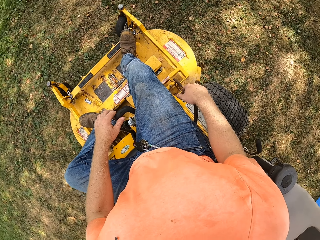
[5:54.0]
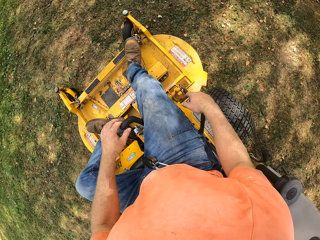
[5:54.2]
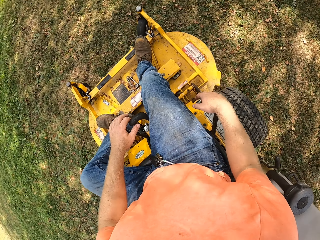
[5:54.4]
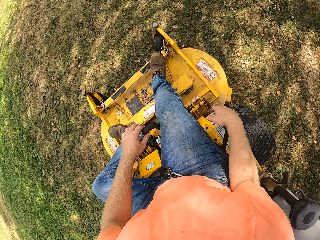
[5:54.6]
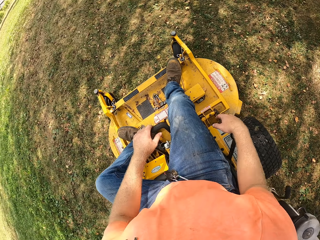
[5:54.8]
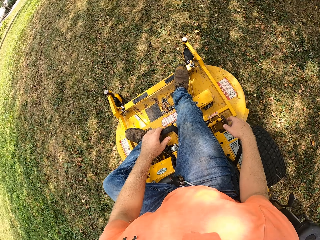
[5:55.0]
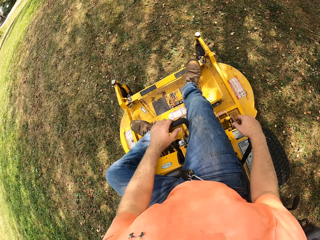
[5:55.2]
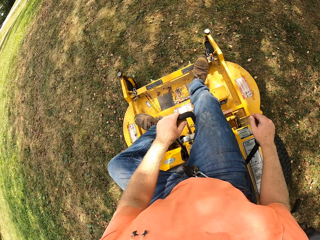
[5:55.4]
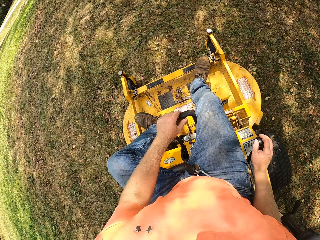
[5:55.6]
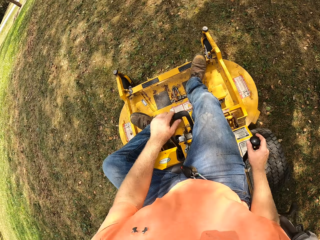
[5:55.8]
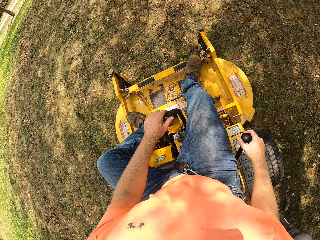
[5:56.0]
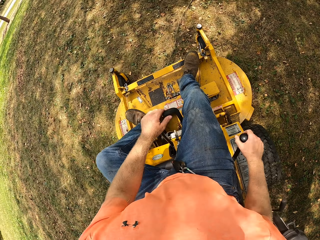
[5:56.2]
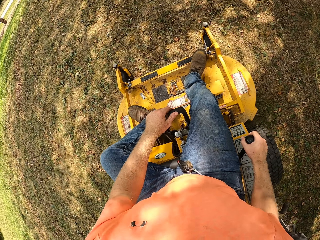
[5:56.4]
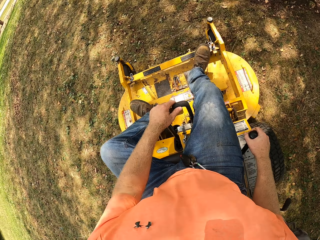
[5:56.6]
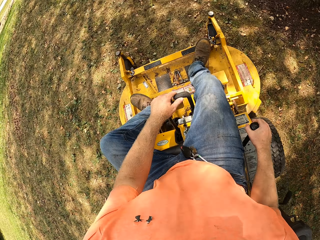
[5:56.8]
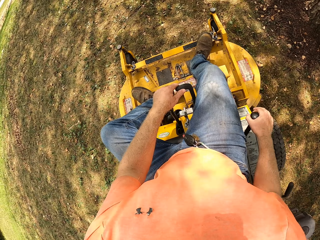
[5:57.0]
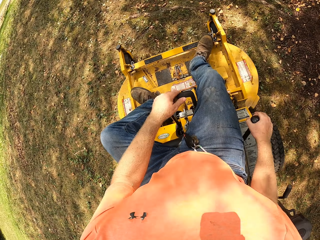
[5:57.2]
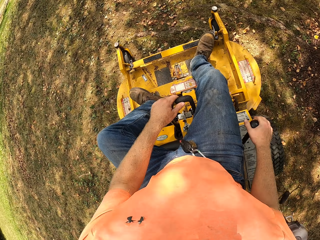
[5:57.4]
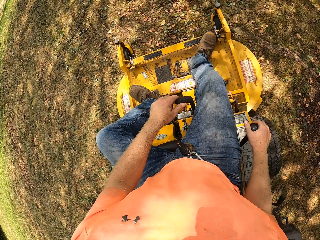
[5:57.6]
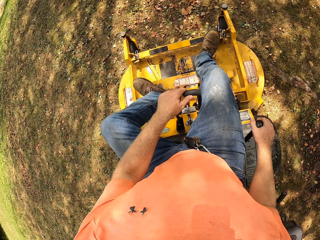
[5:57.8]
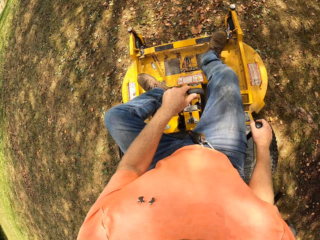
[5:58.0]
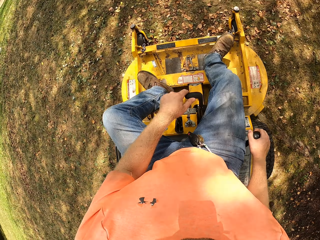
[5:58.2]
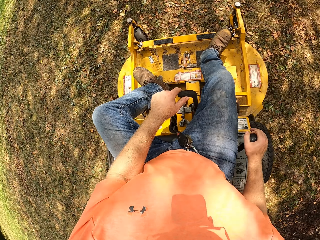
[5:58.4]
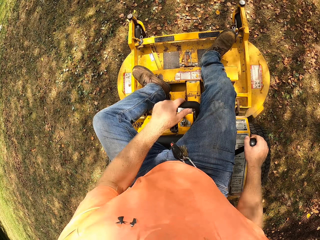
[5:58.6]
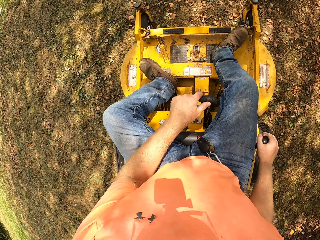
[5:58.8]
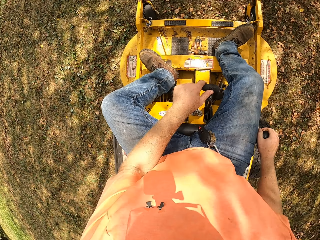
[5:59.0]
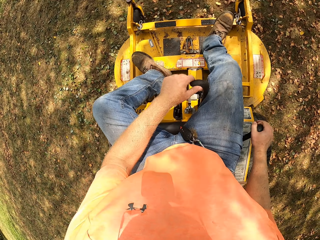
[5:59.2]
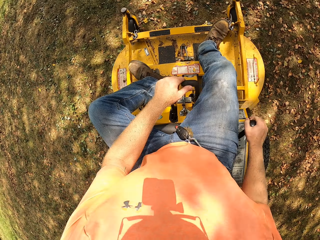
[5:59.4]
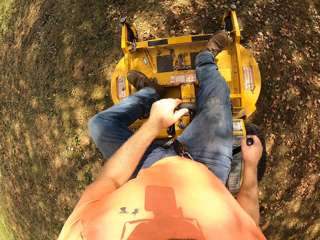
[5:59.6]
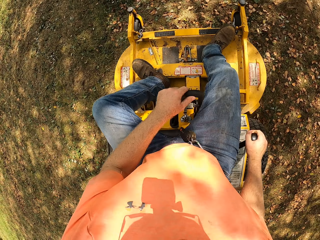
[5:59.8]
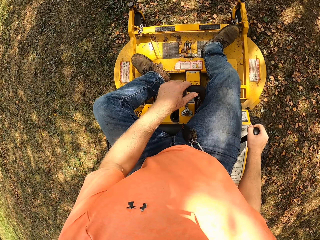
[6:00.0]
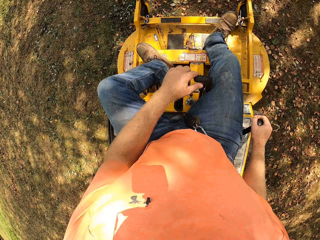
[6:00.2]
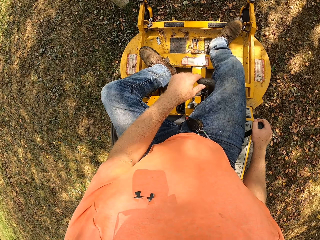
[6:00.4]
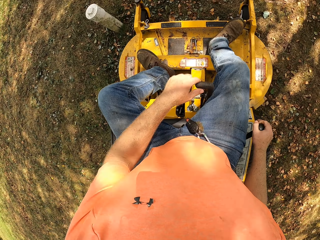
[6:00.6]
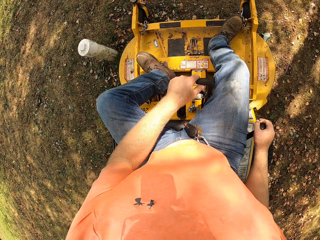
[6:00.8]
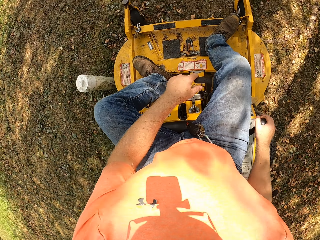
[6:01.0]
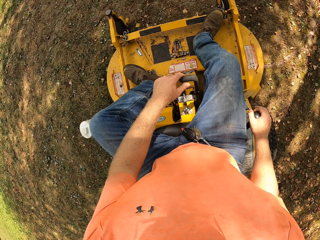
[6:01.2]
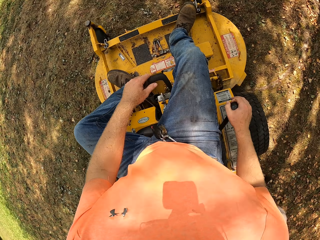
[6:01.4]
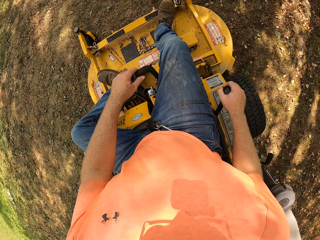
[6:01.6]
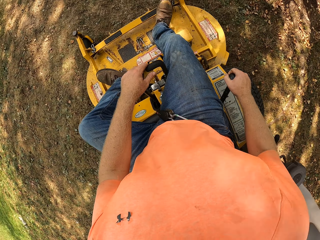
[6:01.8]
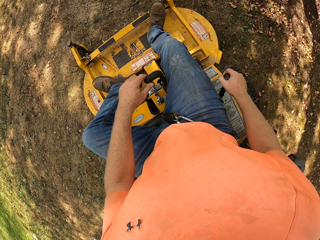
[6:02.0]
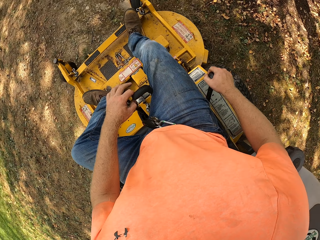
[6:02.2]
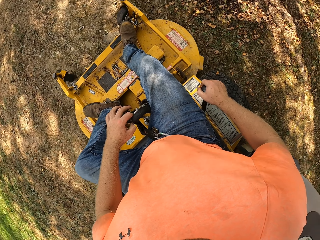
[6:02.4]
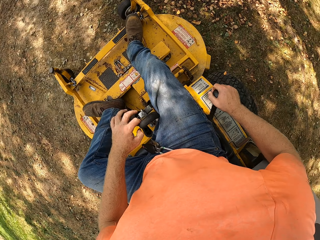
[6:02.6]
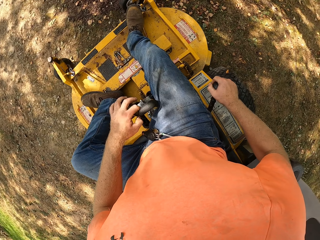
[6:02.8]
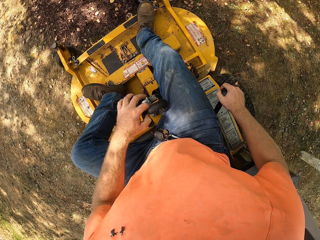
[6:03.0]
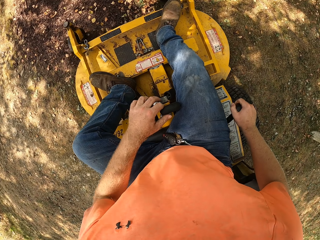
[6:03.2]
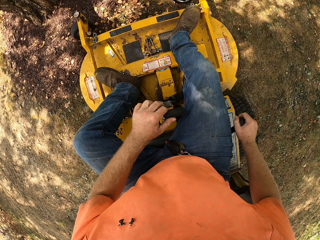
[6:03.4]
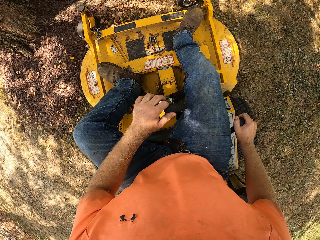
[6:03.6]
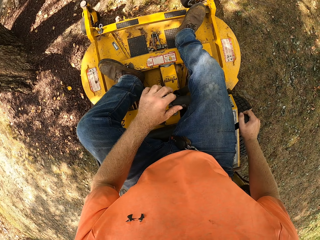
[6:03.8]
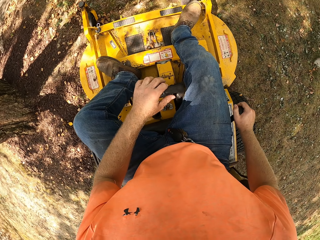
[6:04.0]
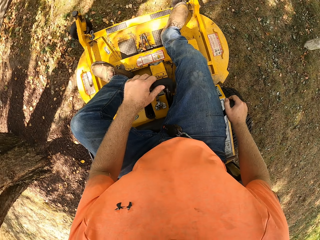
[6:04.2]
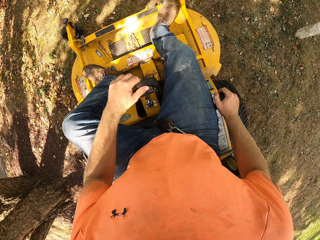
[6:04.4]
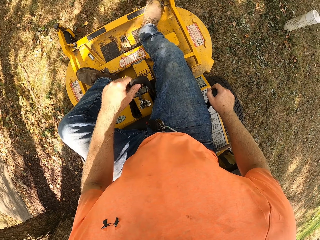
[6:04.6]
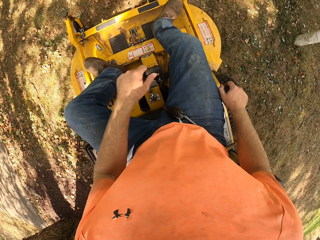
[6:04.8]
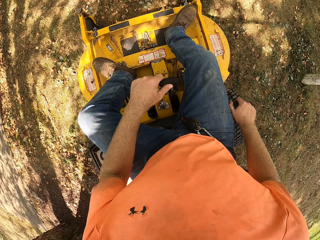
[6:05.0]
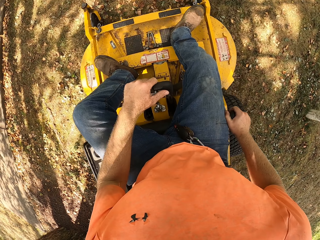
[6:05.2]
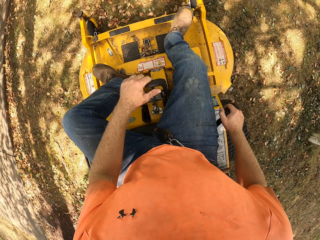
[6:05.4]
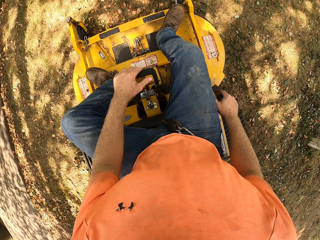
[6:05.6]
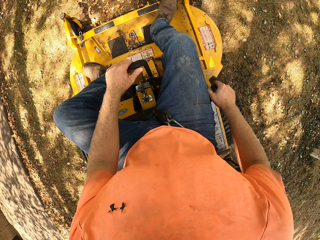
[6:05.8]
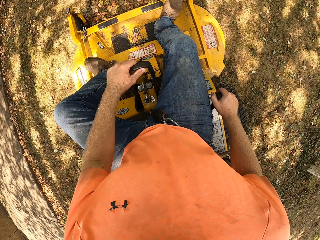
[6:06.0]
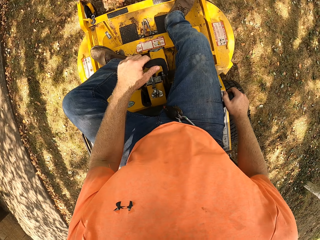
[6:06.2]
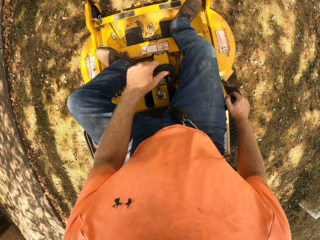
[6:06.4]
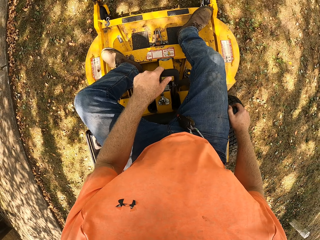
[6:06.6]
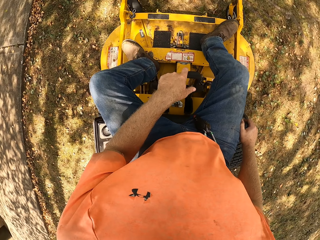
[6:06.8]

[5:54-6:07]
The camera wearer turns with a lawn mower. They turn with the lawn mower again.

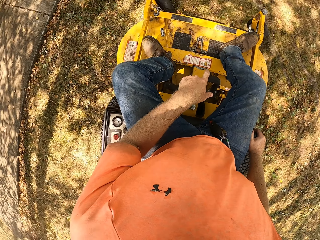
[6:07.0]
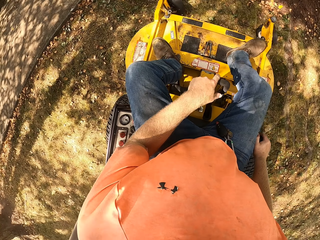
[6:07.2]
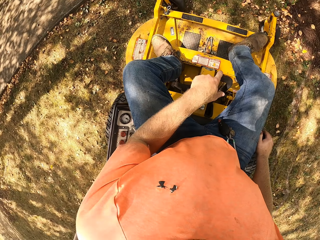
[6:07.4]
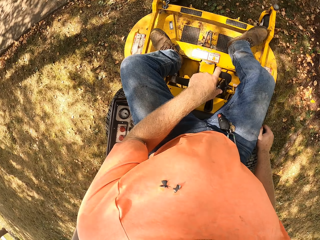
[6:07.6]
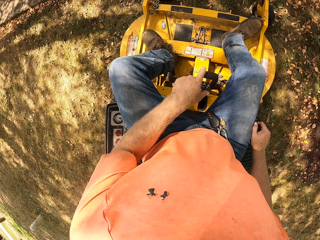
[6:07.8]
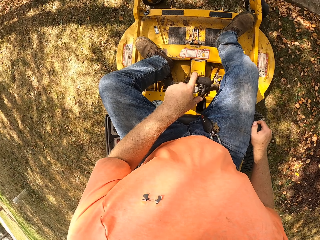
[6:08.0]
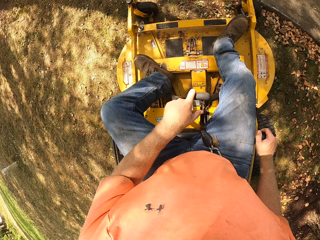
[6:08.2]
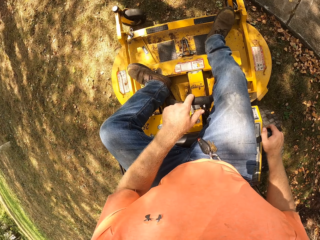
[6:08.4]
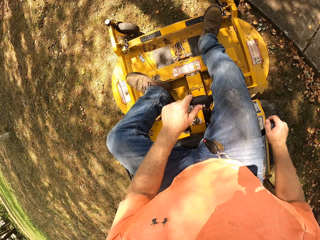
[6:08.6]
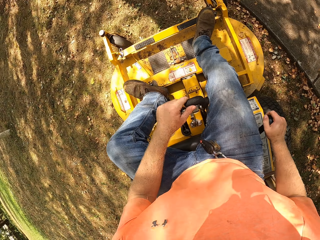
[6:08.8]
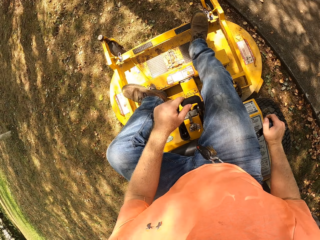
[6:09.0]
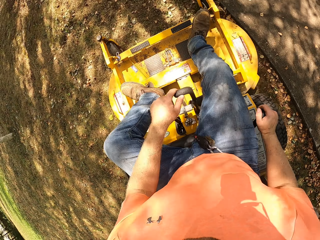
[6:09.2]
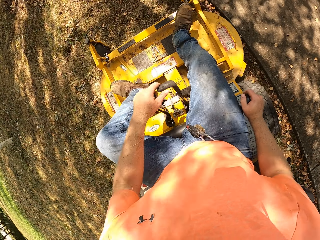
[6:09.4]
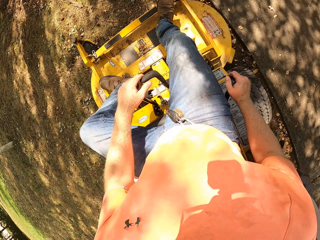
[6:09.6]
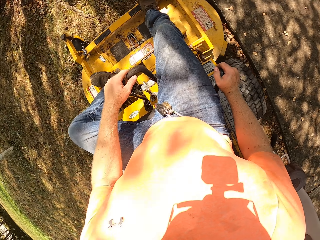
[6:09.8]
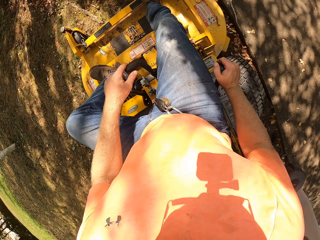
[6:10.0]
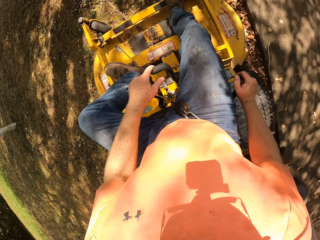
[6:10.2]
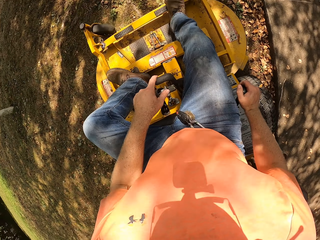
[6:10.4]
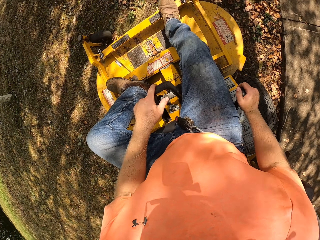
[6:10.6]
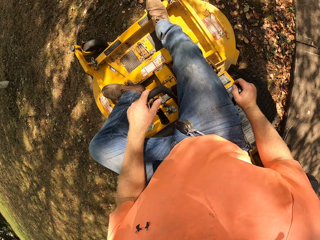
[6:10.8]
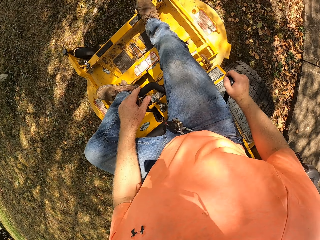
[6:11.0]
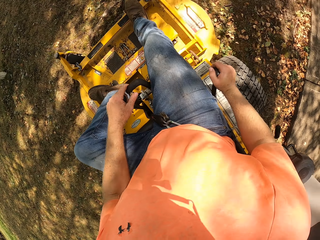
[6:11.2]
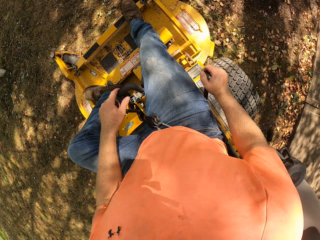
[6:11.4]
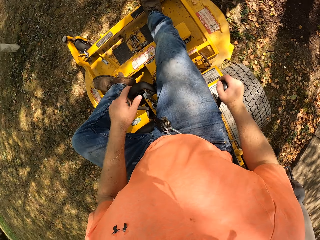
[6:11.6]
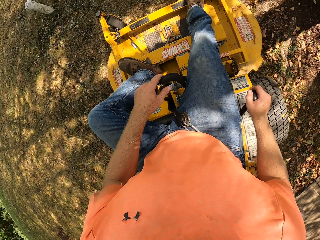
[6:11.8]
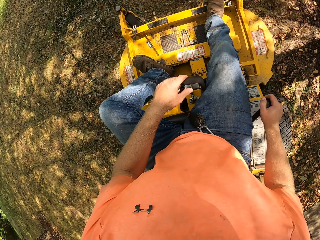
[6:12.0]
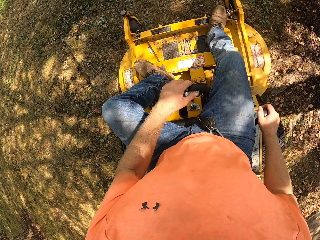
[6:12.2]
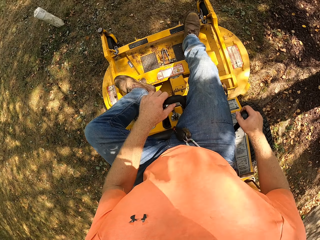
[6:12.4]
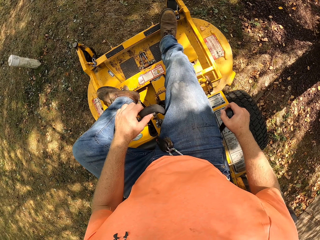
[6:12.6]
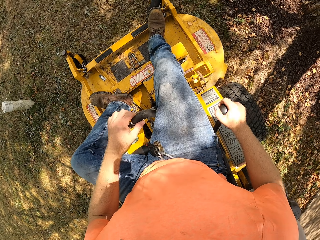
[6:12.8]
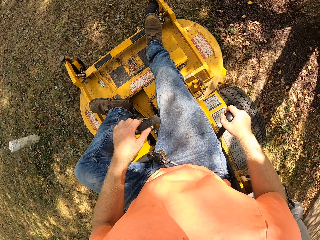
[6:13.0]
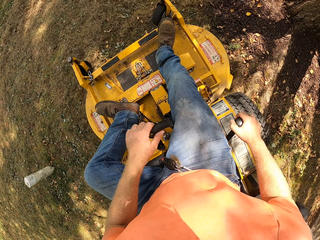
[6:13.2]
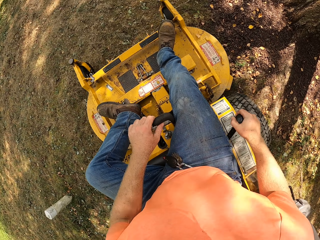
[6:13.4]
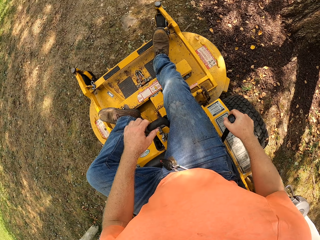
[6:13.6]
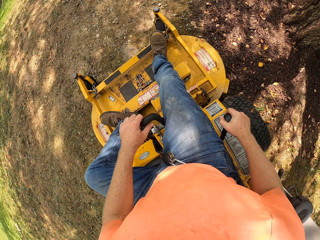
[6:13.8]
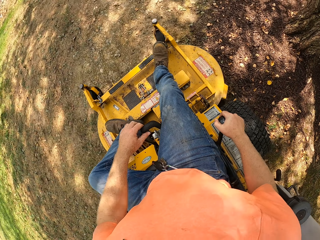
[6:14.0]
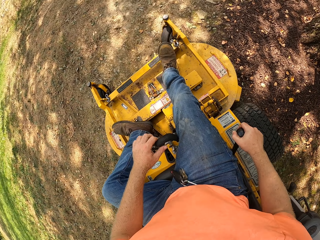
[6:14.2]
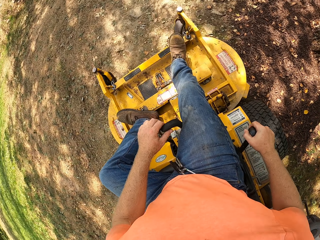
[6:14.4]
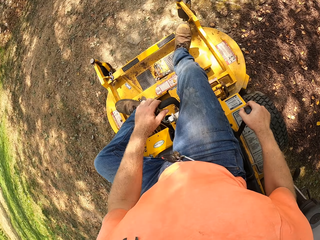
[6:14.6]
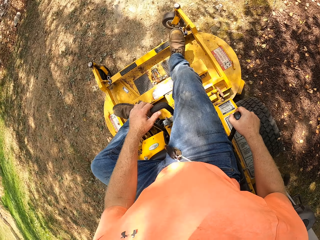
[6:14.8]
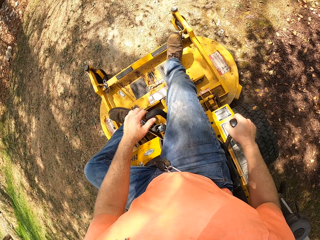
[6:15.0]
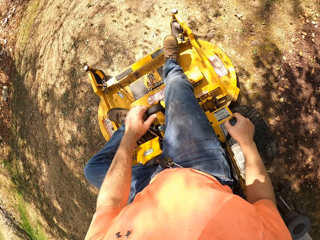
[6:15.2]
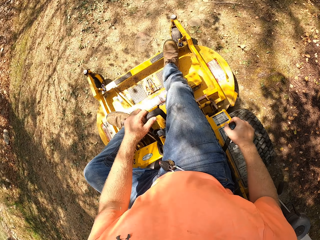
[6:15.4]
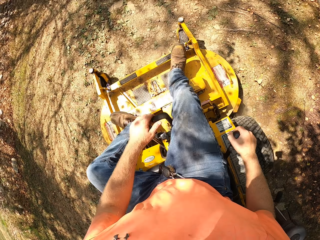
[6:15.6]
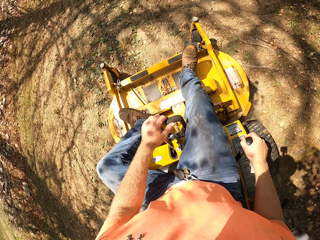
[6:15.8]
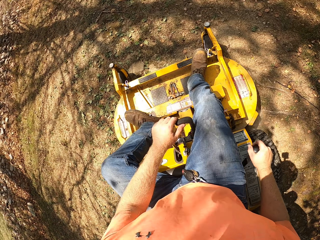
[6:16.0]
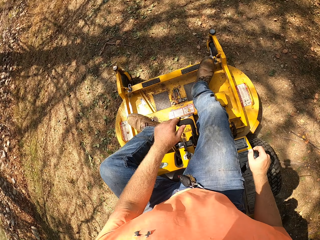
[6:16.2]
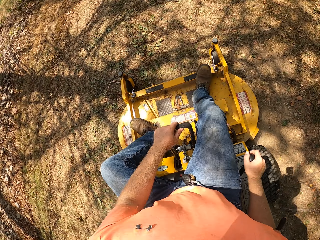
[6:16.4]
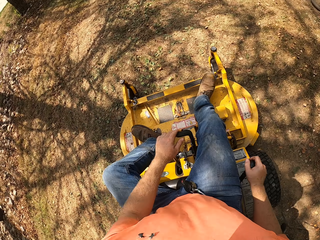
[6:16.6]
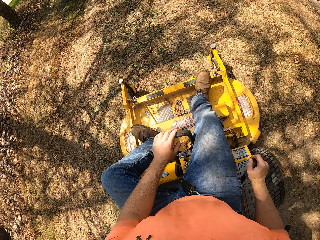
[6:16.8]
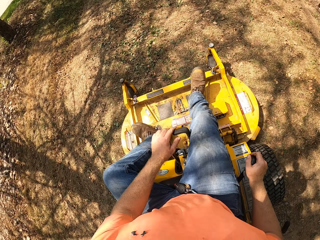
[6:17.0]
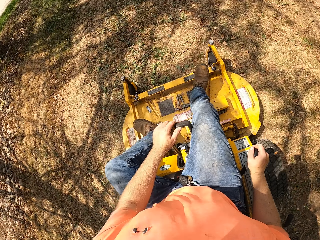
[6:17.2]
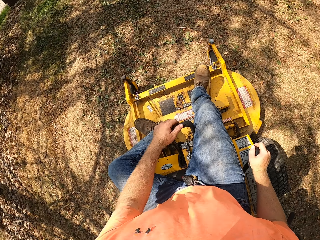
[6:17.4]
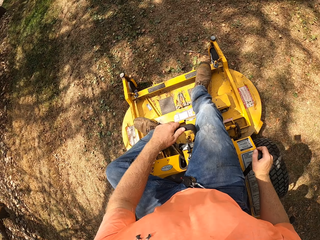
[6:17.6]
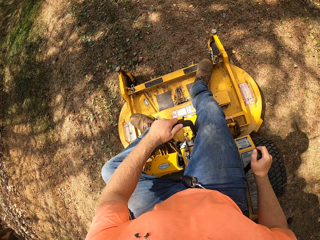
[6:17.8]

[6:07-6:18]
The camera wearer turns with a lawn mower.
